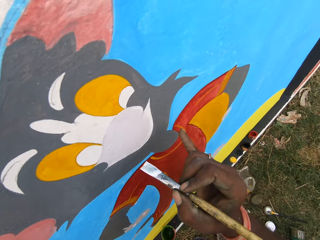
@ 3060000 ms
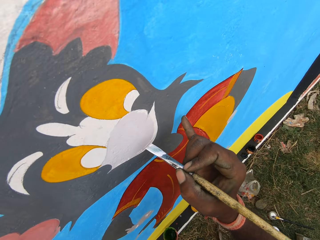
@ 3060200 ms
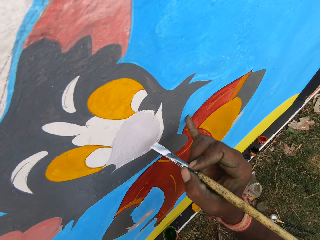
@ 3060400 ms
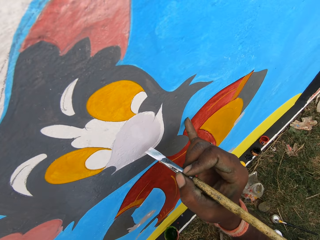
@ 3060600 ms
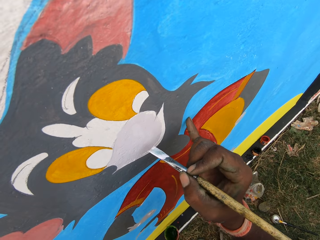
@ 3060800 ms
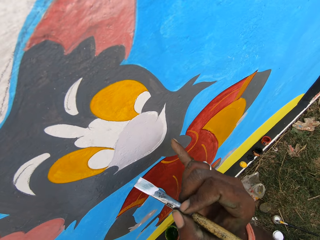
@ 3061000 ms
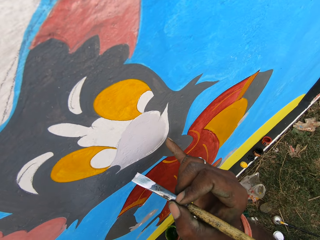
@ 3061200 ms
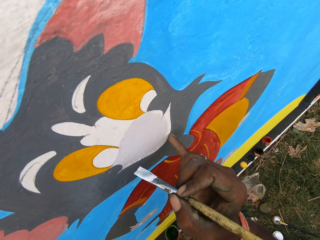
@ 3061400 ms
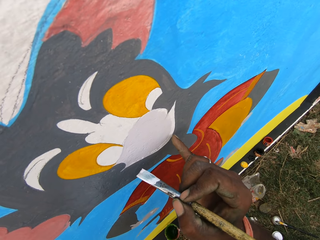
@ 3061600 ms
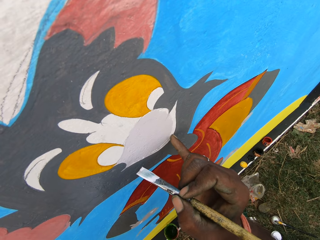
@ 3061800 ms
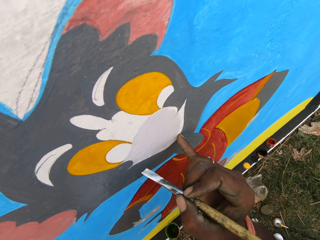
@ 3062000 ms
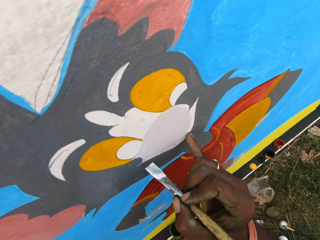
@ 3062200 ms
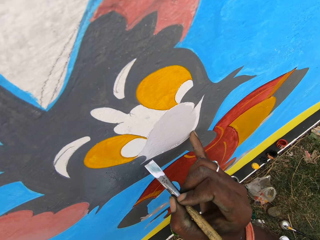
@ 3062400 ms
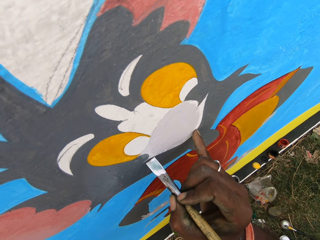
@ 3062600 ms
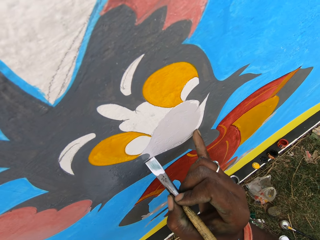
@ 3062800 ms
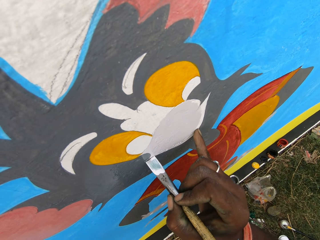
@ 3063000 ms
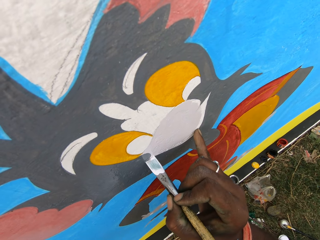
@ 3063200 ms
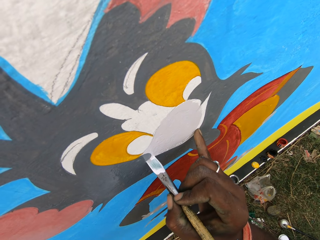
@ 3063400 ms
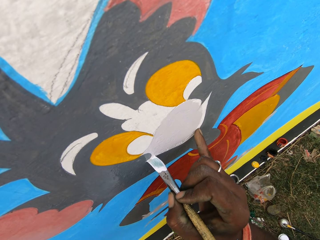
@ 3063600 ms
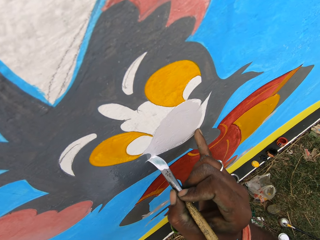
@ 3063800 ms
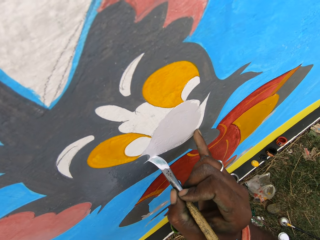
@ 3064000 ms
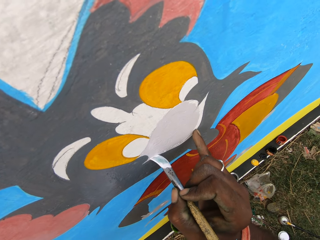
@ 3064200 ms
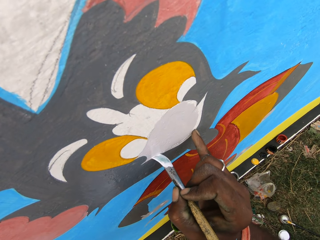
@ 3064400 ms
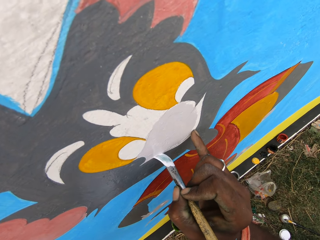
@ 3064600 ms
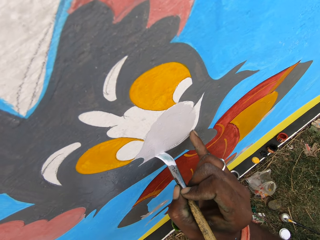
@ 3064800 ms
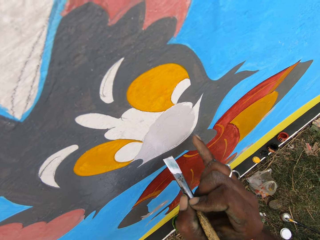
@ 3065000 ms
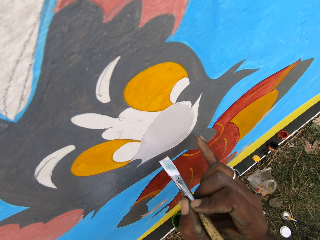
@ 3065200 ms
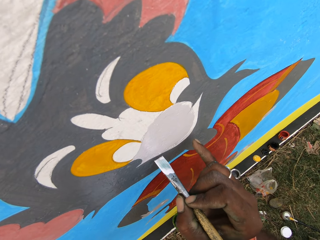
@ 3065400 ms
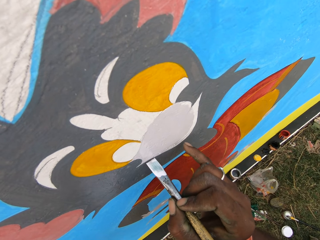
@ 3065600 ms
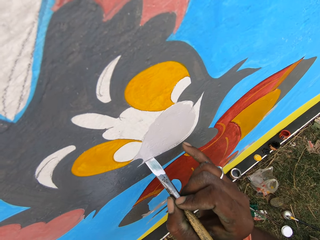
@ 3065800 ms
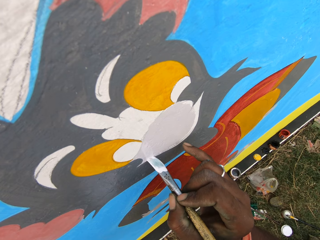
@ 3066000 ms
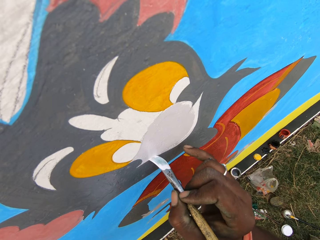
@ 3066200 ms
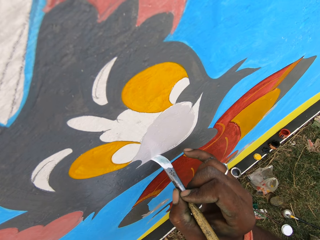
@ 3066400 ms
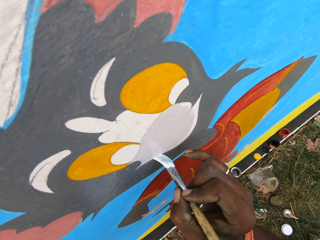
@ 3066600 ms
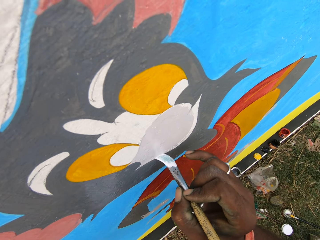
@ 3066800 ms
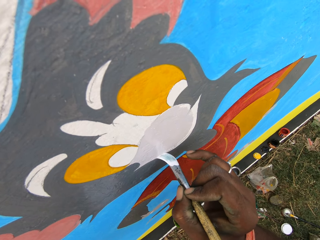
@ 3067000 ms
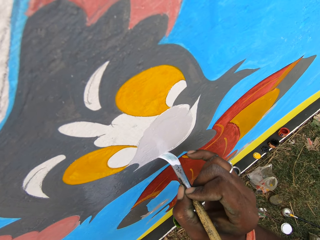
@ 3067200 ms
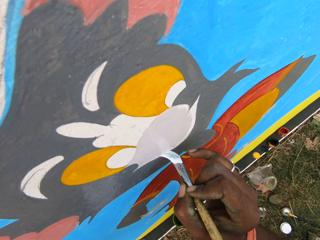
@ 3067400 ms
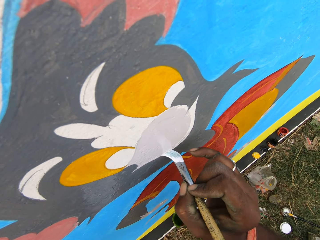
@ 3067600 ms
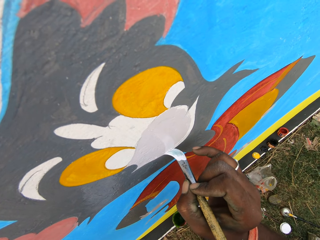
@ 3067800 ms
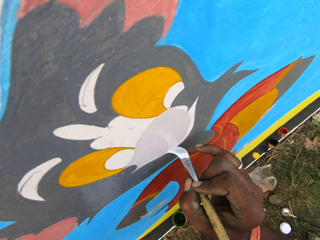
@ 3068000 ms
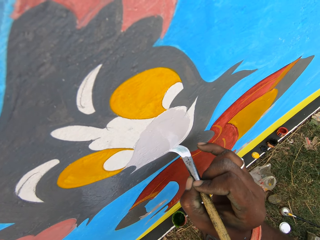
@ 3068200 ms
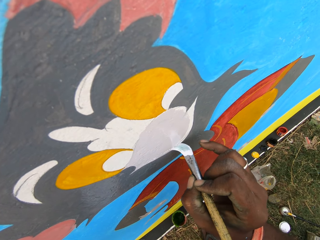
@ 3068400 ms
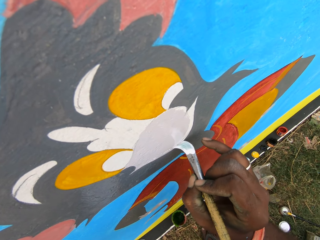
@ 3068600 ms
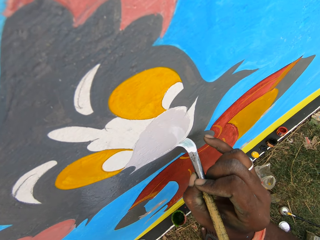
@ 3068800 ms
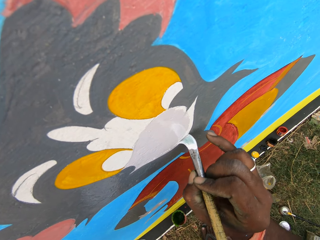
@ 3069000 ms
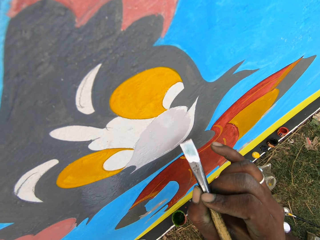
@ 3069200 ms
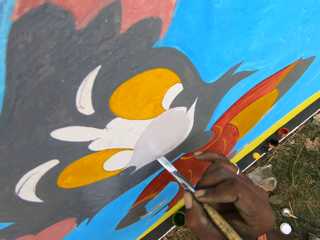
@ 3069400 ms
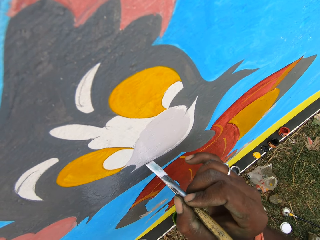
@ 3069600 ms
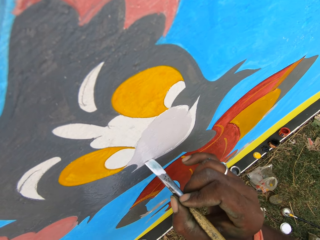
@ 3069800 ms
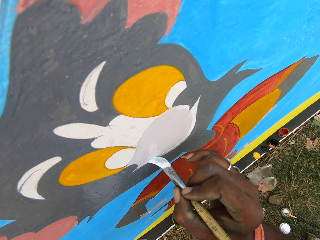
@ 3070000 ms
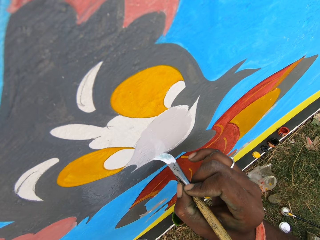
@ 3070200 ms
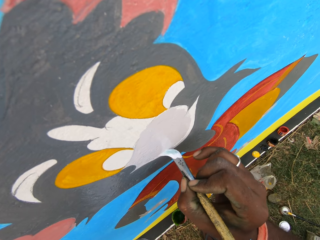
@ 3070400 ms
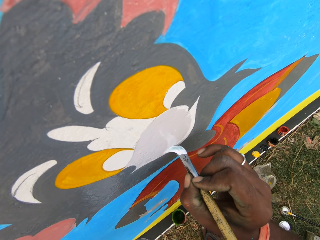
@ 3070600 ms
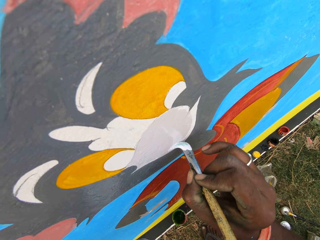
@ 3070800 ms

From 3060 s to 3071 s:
The camera wearer moves his finger on the wall. He paints the wall with the paintbrush.

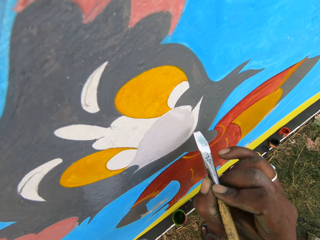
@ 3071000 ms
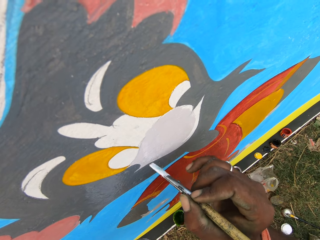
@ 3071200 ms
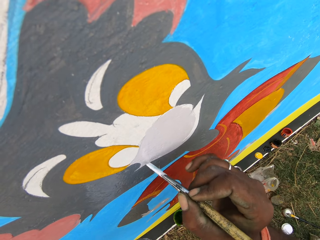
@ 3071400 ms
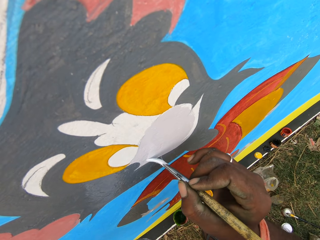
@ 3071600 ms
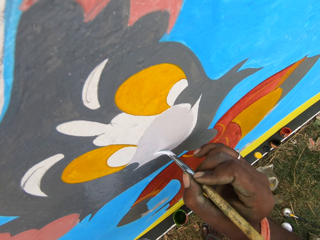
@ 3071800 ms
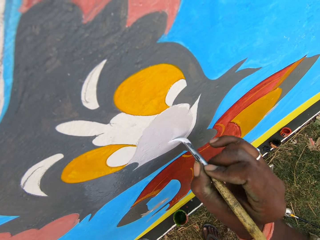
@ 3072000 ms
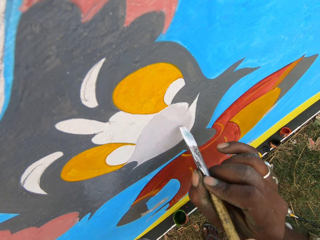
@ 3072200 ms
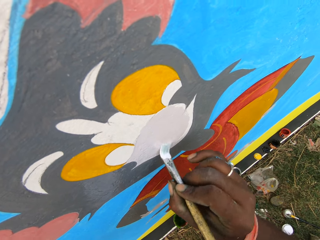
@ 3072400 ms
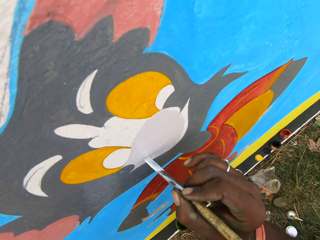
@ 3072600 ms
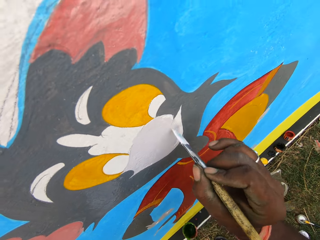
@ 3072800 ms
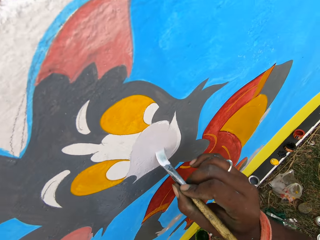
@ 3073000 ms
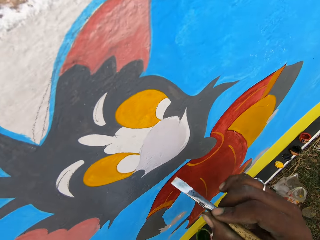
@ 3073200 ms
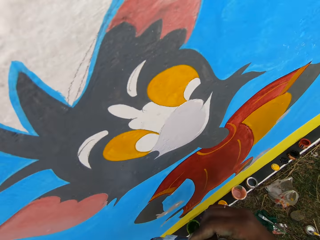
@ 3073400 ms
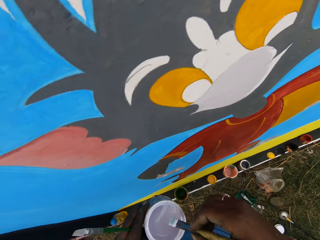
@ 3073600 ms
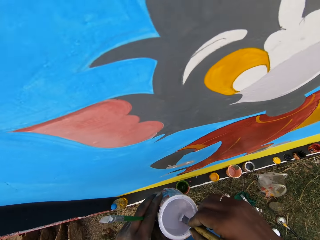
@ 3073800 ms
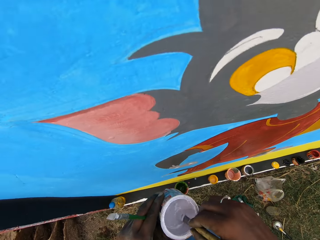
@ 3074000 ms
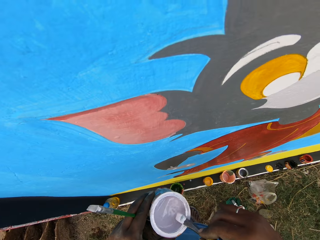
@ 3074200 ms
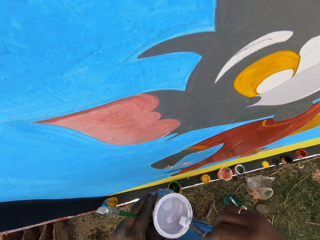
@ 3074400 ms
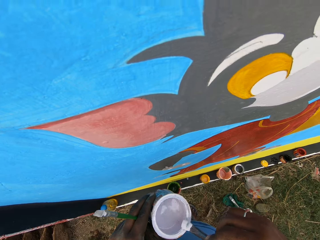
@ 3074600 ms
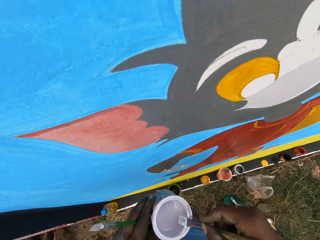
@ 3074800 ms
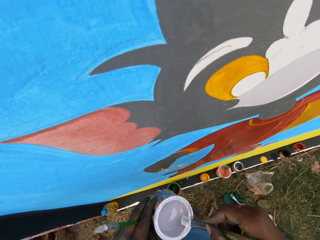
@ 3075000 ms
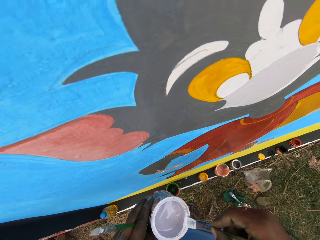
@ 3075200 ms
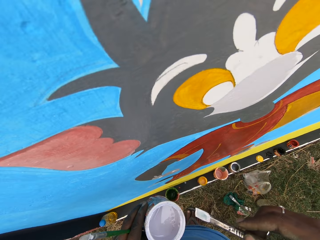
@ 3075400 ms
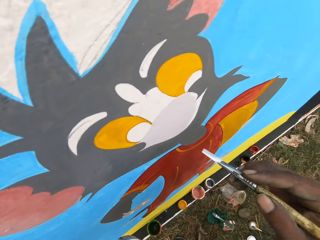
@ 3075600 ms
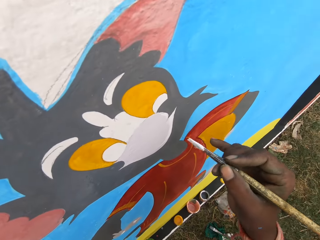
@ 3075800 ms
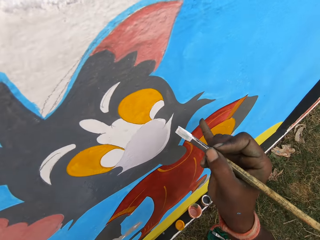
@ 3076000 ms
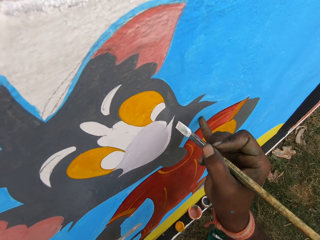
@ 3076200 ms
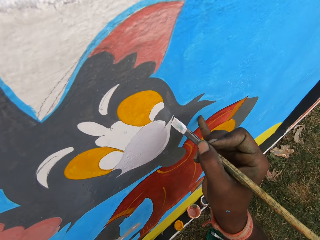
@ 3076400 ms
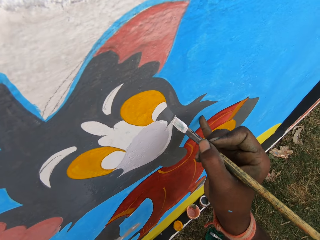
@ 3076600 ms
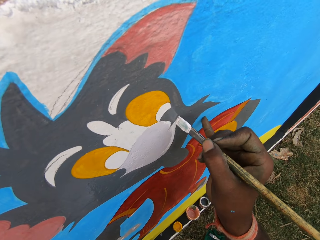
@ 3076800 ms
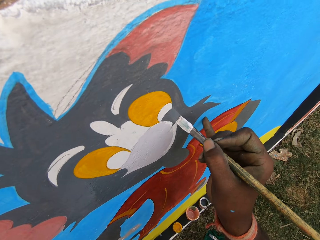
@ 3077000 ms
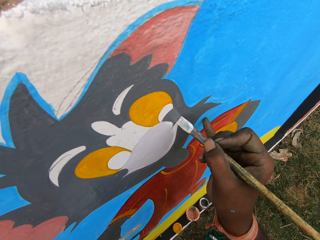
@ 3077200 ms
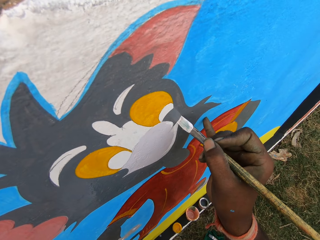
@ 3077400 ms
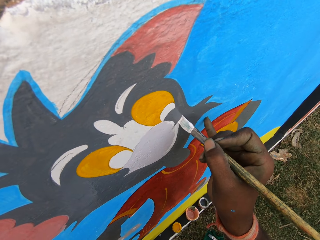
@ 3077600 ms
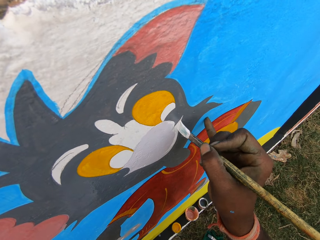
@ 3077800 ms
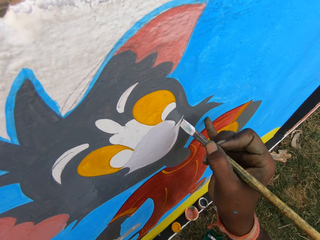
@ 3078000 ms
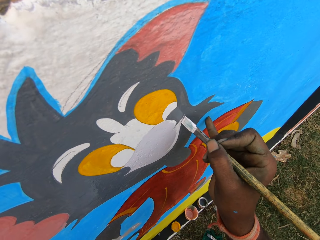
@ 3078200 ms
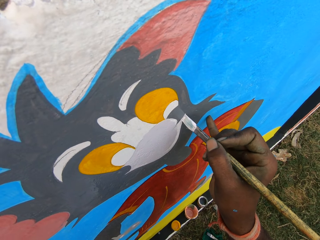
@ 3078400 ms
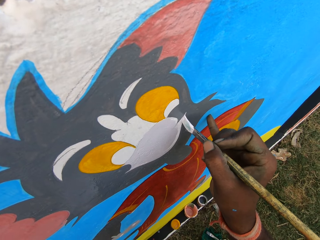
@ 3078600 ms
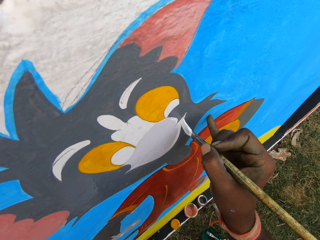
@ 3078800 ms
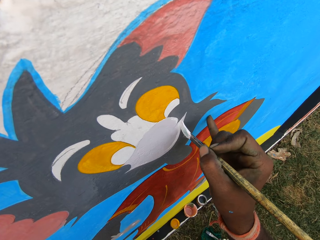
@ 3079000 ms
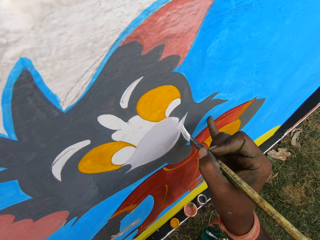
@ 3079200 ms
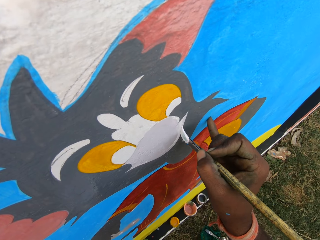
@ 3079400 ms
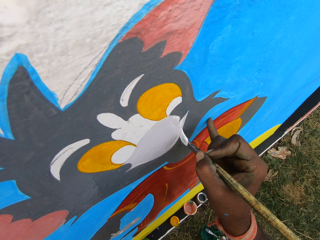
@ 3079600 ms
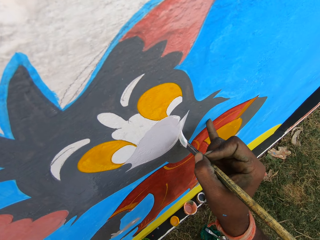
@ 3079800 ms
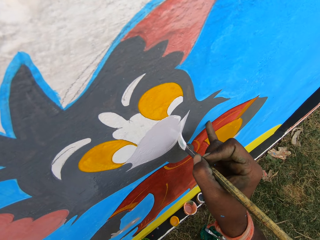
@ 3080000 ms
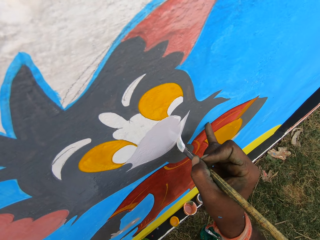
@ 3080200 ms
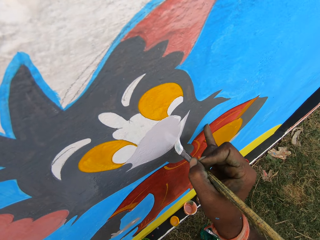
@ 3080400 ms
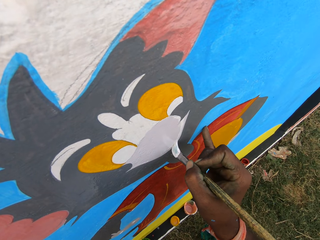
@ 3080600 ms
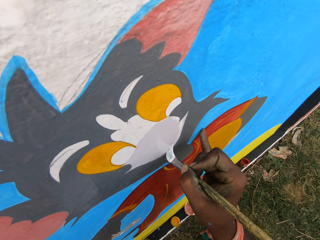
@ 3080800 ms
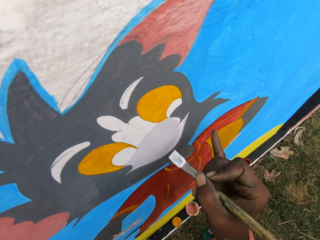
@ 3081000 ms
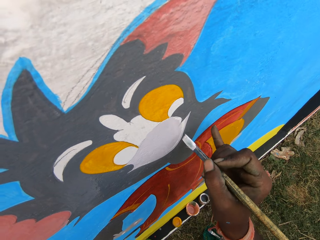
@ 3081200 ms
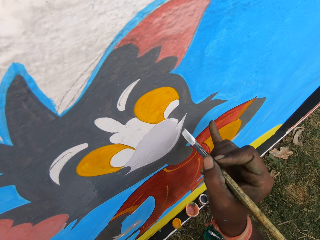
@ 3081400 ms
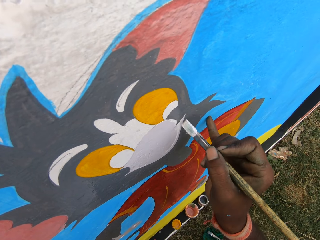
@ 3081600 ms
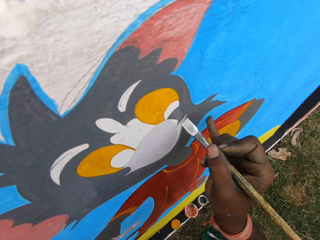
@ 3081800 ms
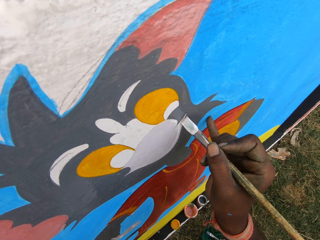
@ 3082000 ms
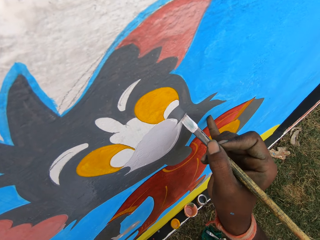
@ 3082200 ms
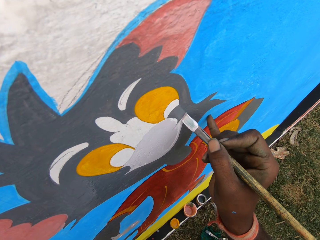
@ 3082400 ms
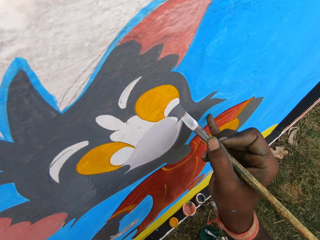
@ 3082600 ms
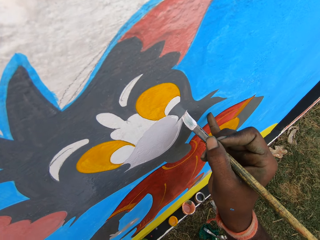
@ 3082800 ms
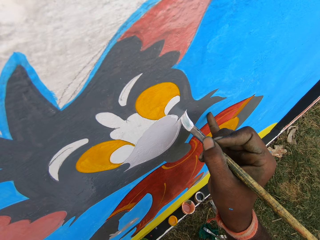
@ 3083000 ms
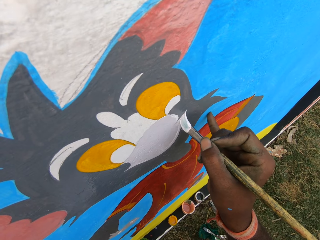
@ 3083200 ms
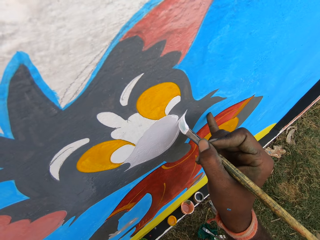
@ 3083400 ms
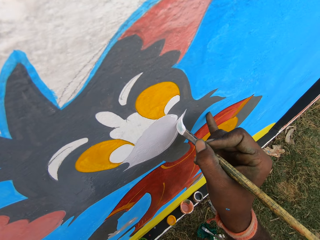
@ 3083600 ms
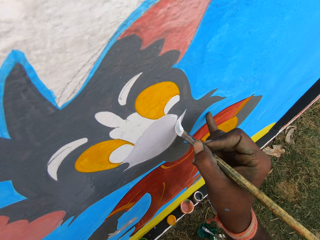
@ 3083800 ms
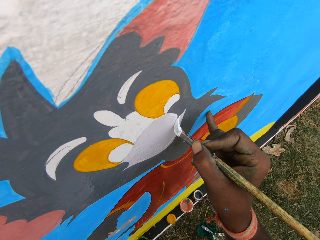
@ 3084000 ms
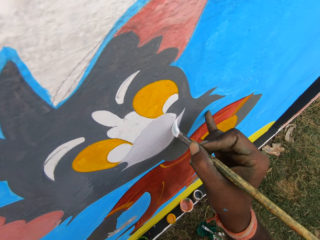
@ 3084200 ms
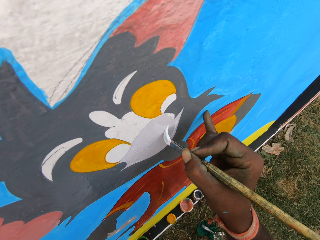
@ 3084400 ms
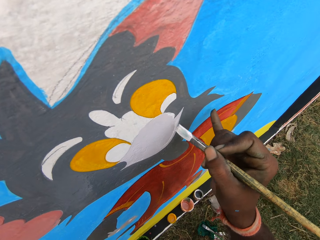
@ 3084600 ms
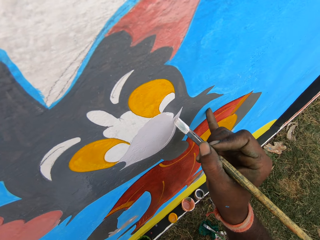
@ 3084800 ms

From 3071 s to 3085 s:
The camera wearer moves the paintbrush to the paint can. He dips the paintbrush in the paint can. He removes the excess paint on the paintbrush. He rubs the paintbrush on the edge of the paint can. He moves the paintbrush close to the wall. He places his finger on the wall. He paints the wall with the paintbrush.
